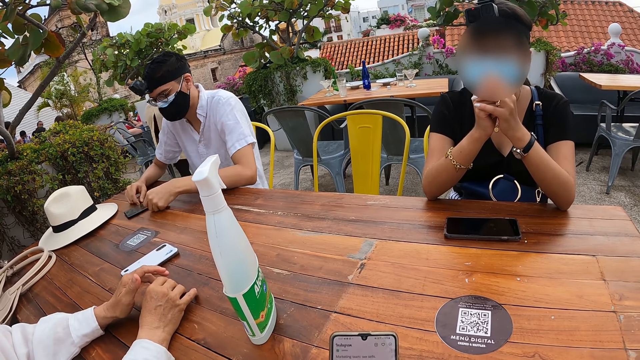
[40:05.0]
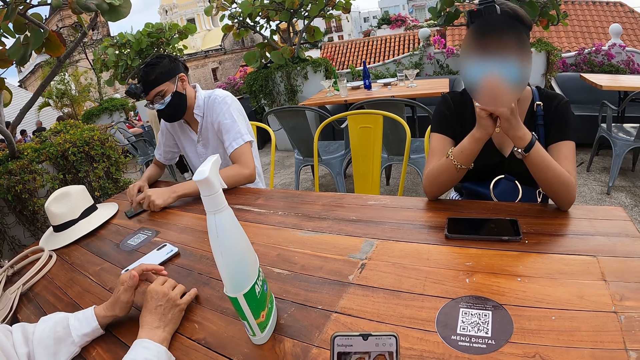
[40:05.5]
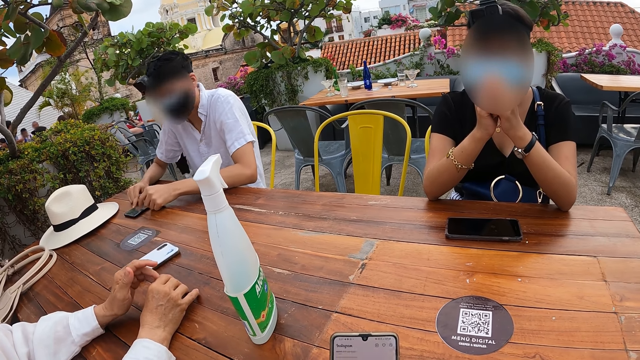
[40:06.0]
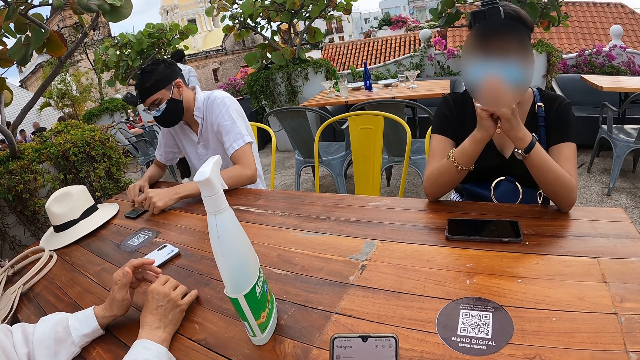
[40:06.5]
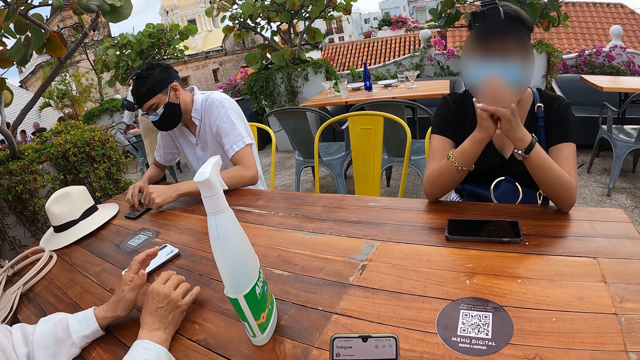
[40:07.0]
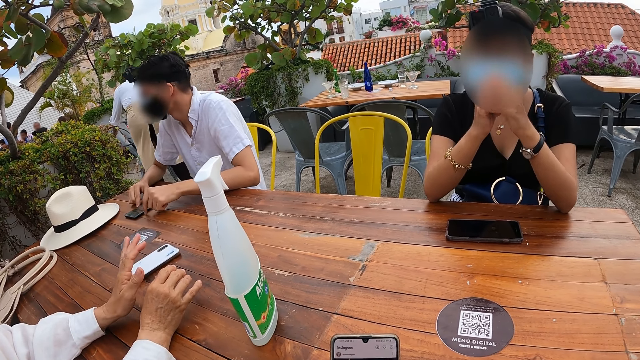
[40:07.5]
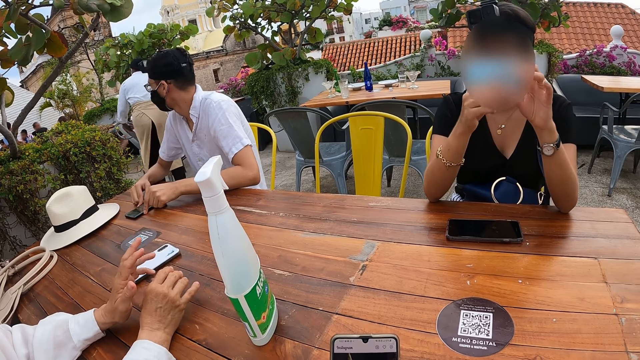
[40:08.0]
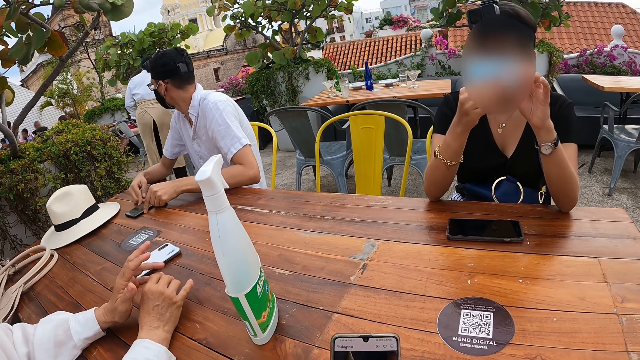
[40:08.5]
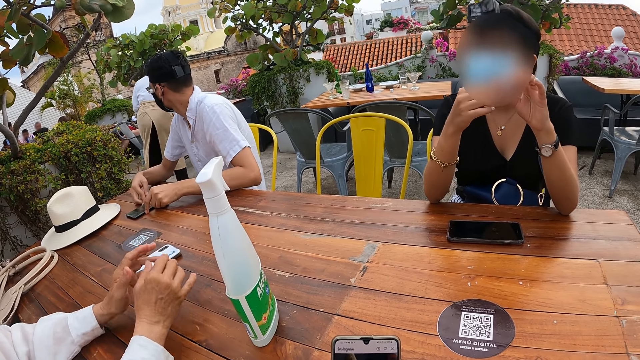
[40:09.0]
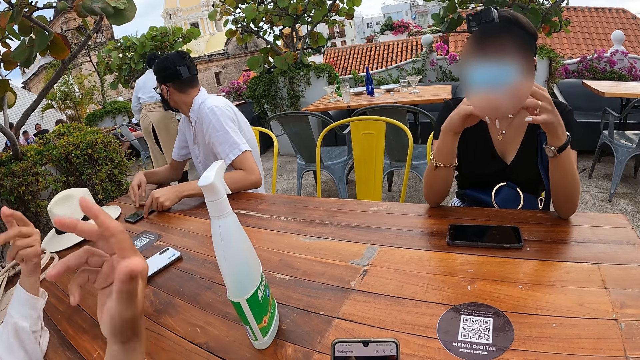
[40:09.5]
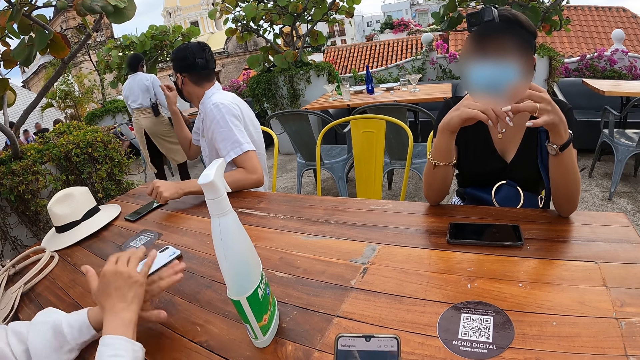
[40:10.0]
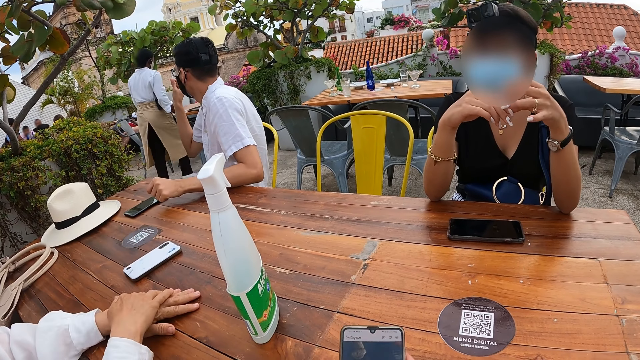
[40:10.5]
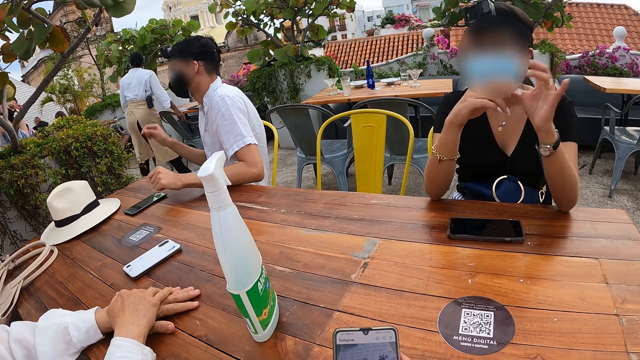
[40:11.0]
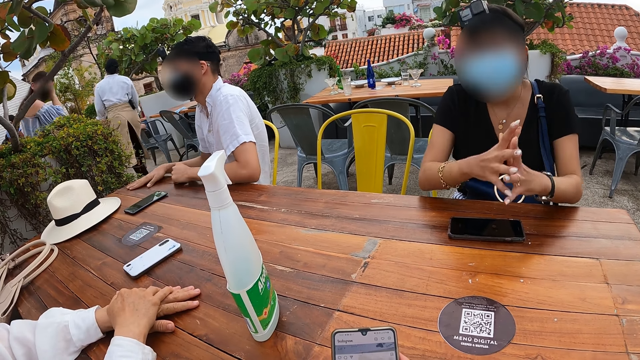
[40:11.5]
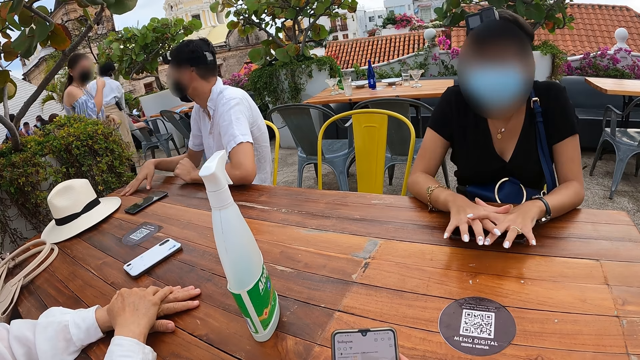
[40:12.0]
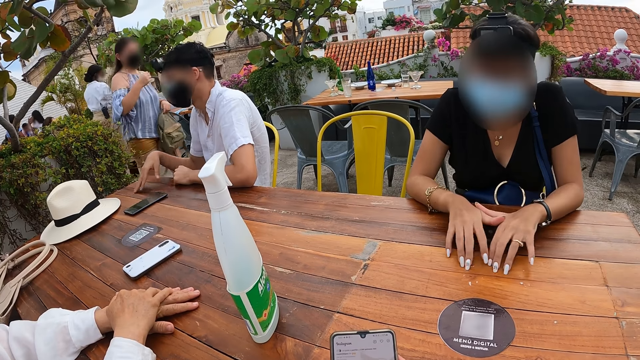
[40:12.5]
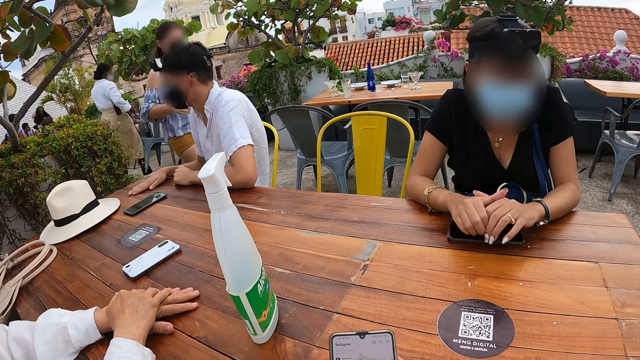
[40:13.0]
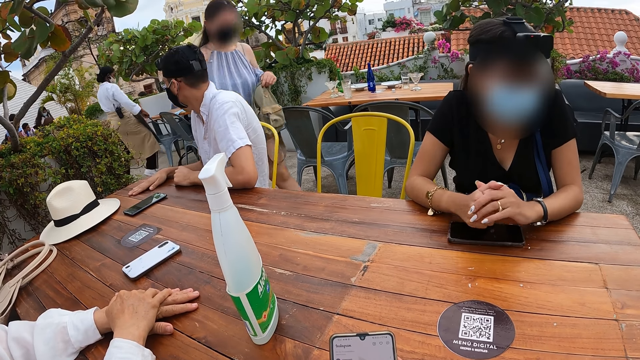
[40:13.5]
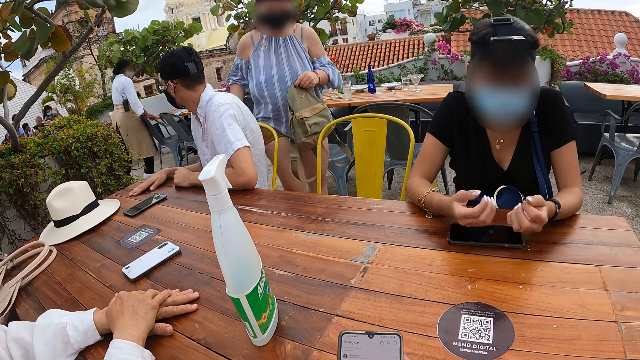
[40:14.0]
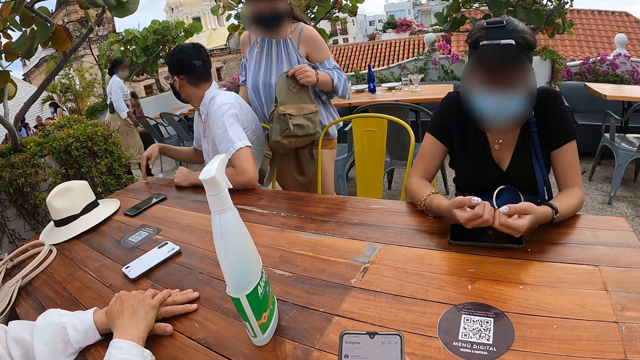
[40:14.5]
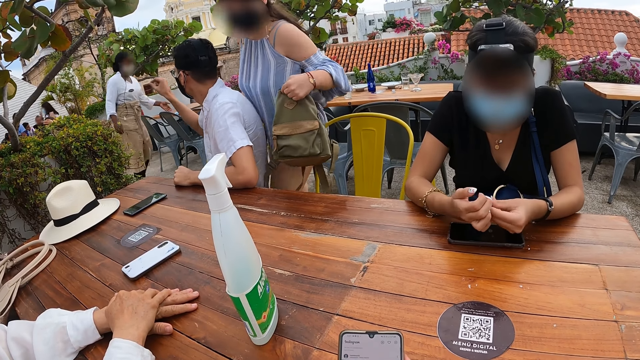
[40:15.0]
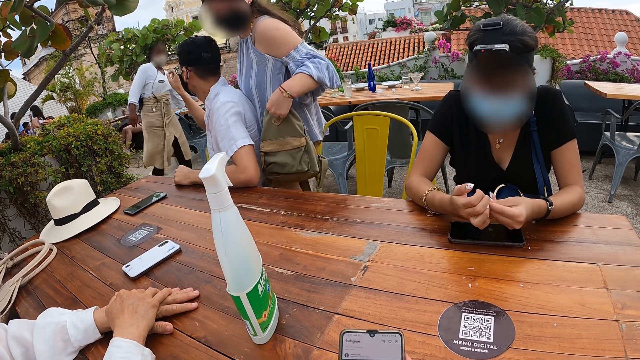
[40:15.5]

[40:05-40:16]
The man operates the phone on the table with both hands. A woman gesticulates with both hands. The man gesticulates with his right hand. Another woman adjusts her nose mask with her right hand. The camera wearer looks at the phone.

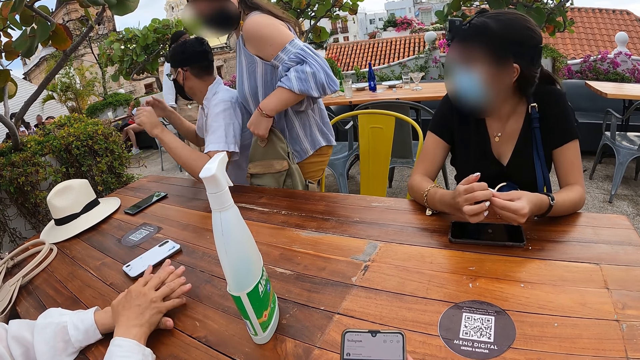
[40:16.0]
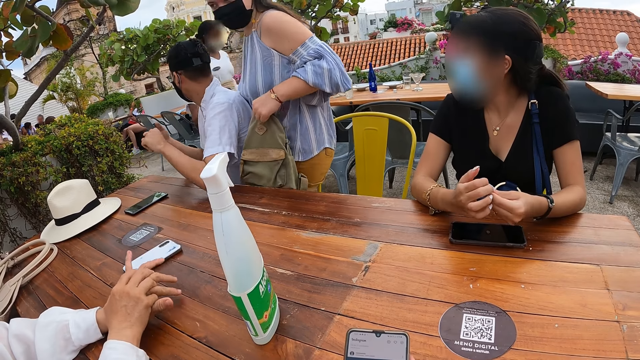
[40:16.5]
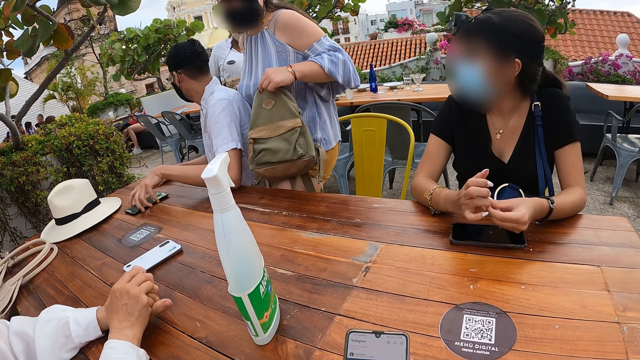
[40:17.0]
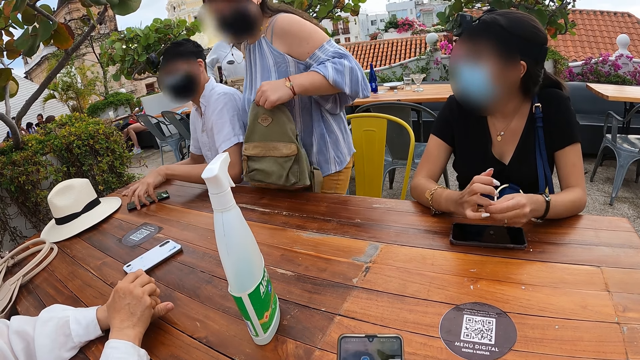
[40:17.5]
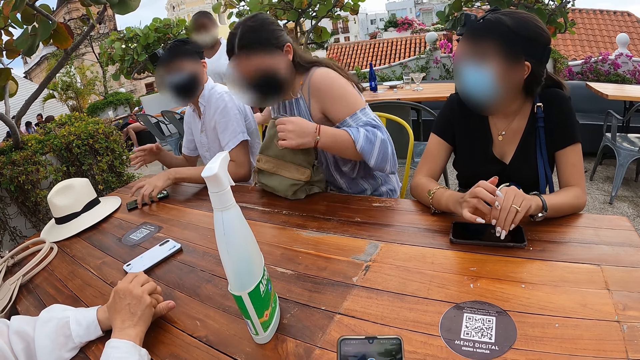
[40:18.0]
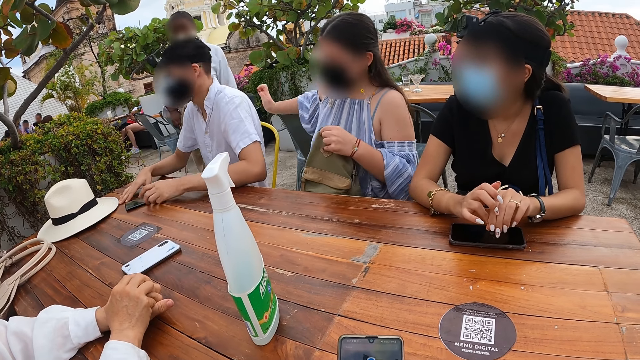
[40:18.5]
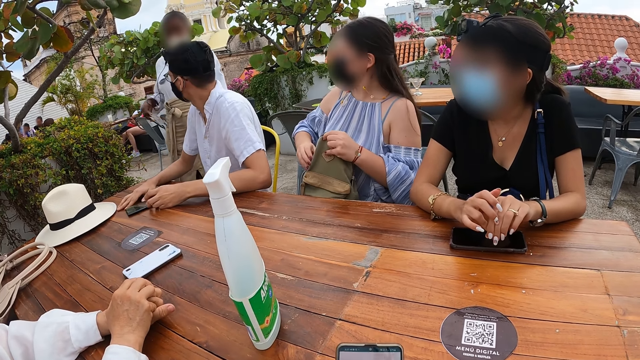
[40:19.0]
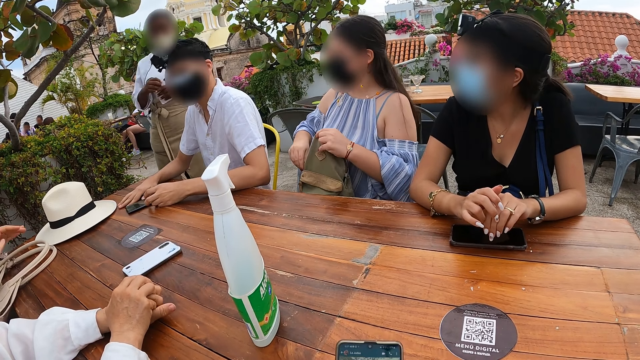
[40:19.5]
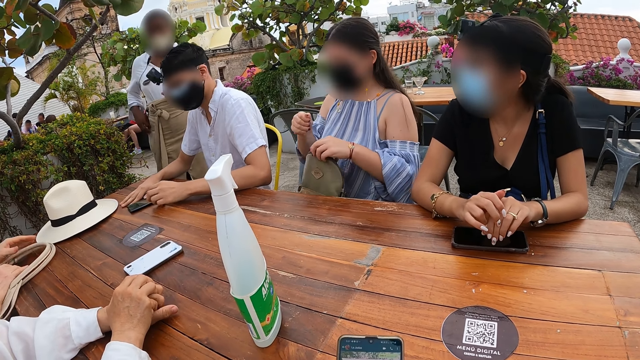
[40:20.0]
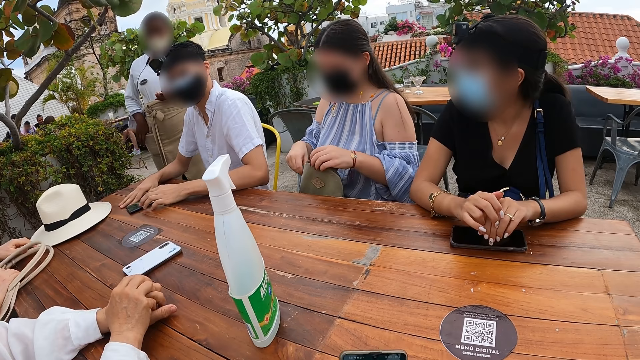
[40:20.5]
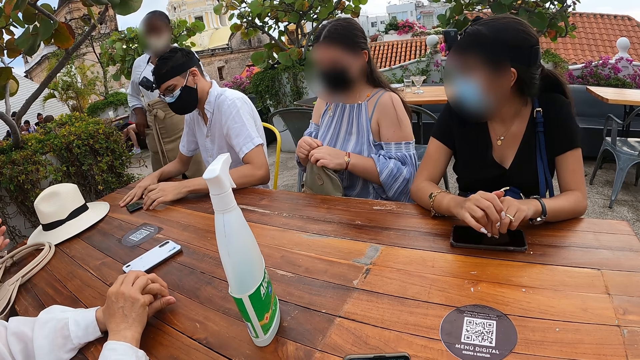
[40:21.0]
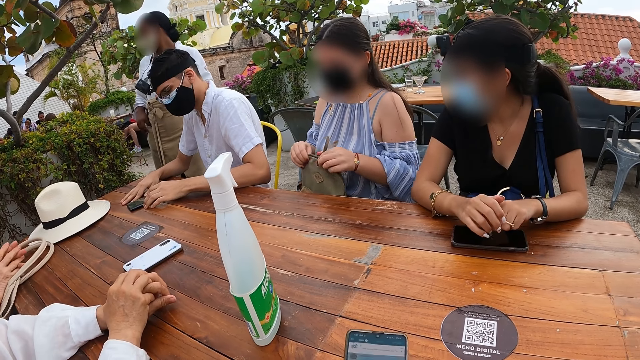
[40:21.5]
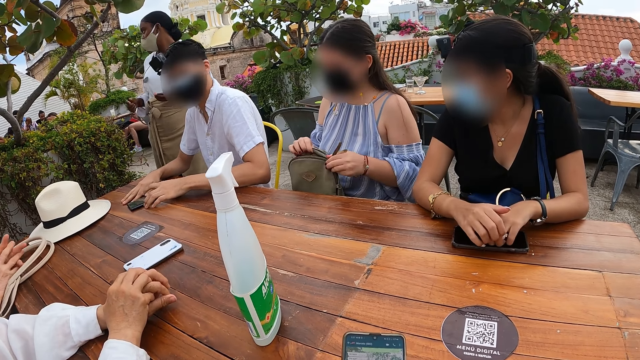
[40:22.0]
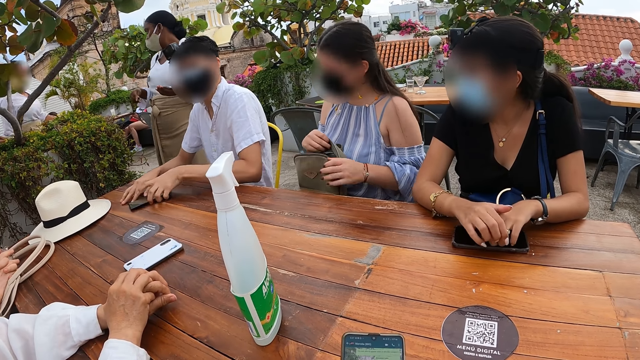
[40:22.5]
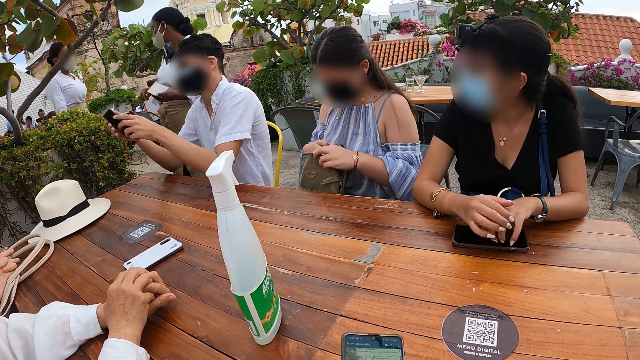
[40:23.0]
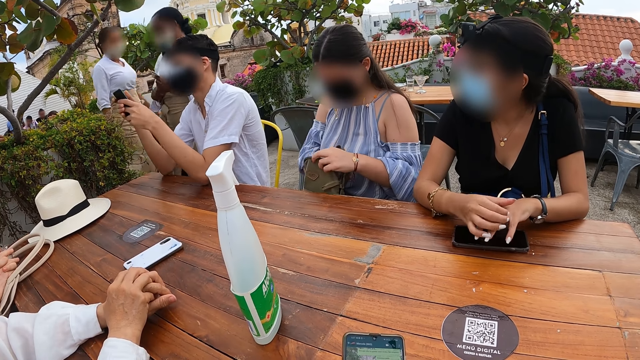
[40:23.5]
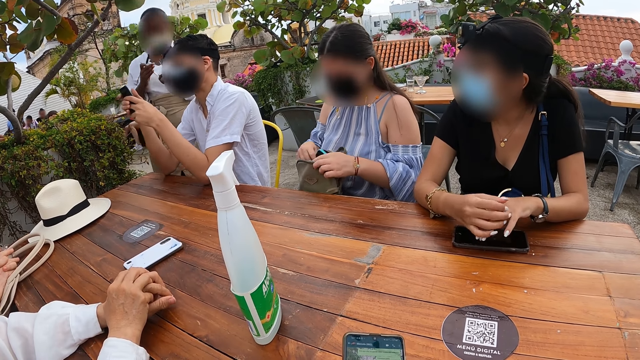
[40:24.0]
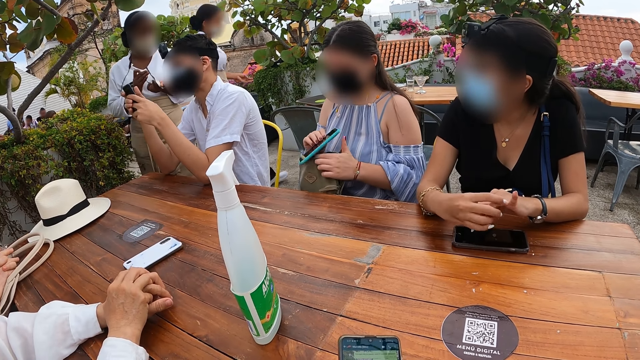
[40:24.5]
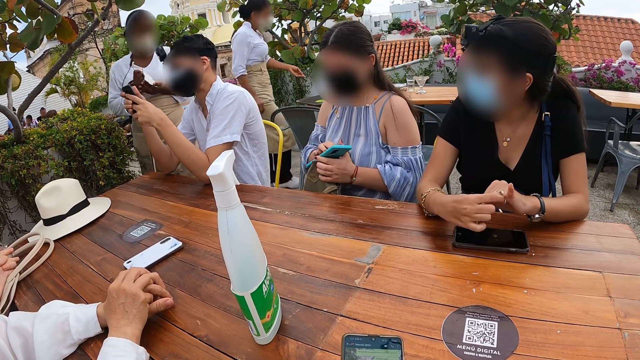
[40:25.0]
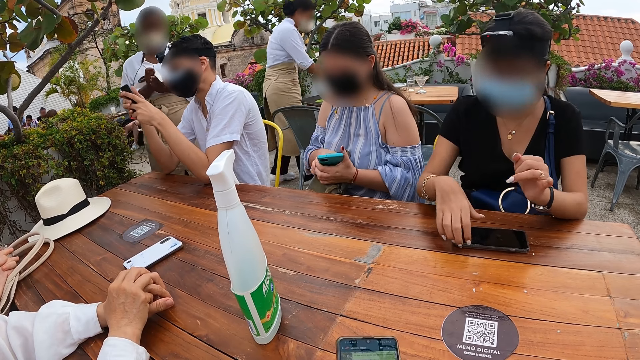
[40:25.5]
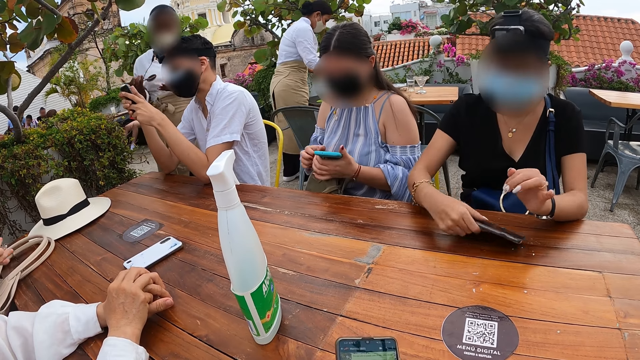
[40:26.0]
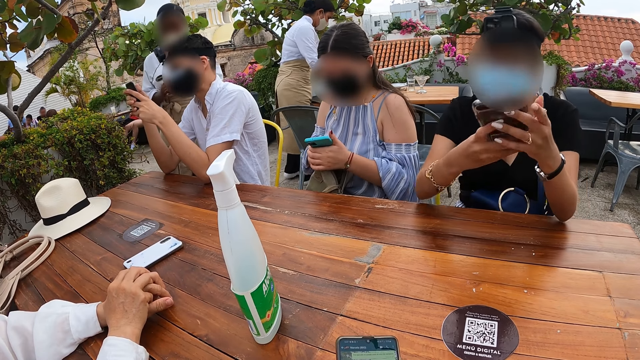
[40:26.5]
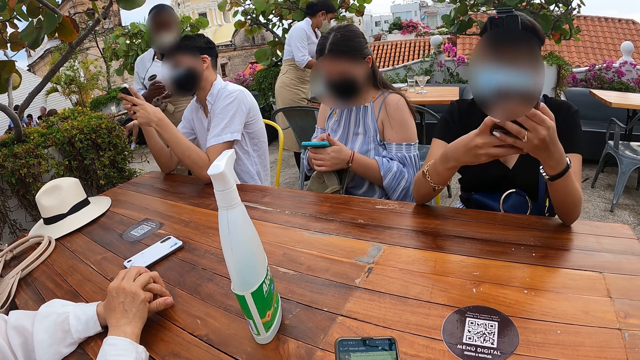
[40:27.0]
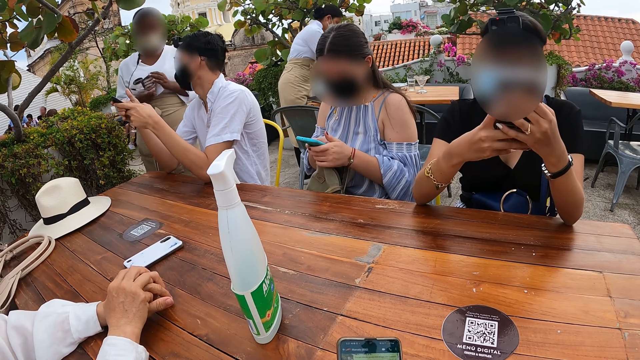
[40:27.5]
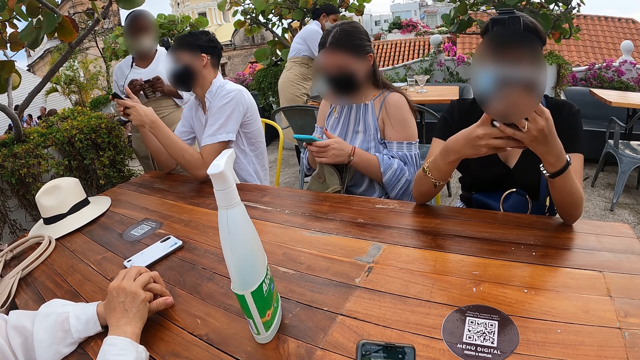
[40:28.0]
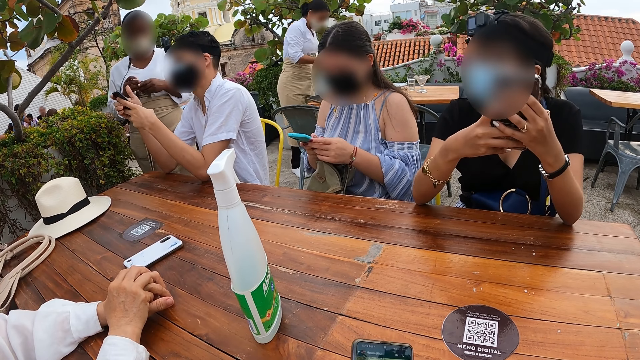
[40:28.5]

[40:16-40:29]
The man moves the phone on the table with both hands. A woman sits on the chair. Another woman picks up a paper from her pocket with her right hand. The first woman unzips the bag with her right hand. The second woman passes the piece of paper in her right hand to her left hand. A third woman adjusts the hat on the table with her left hand. The man picks up the phone from the table with his left hand. The first woman picks up the phone from the bag with her right hand. The man operates the phone in his hands. The second woman picks up a pen from her pocket with her right hand. A fourth woman picks up the phone from the table with her right hand. The first woman operates the phone in her hands. The fourth woman operates the phone in her hands.
